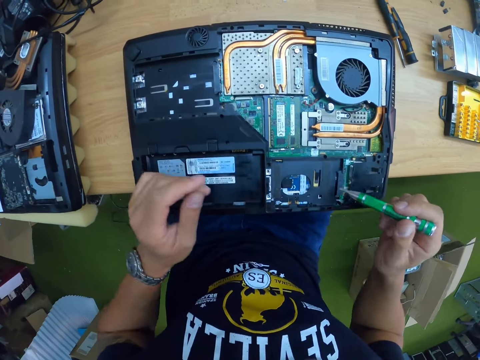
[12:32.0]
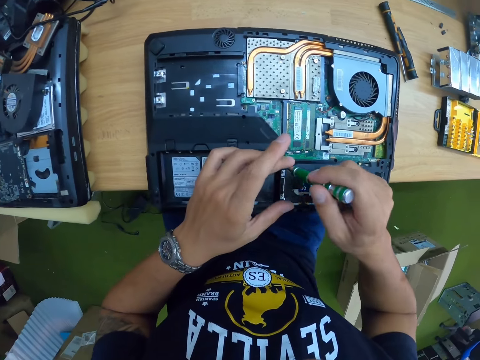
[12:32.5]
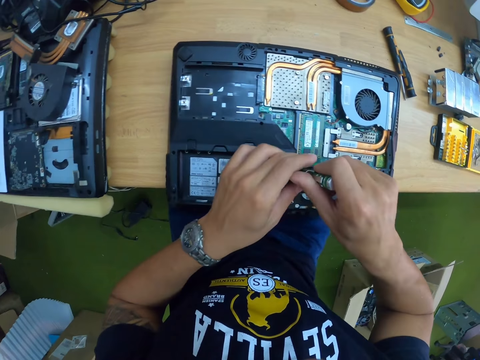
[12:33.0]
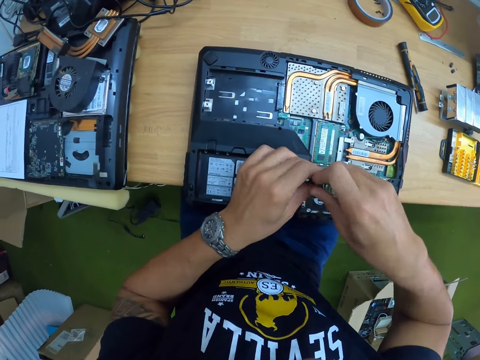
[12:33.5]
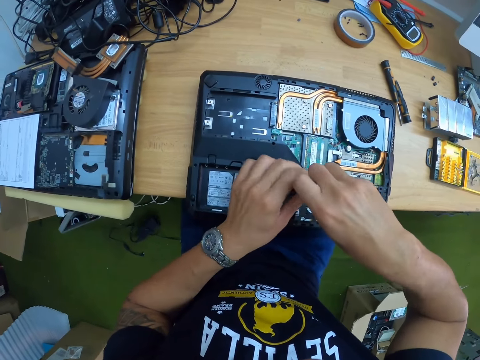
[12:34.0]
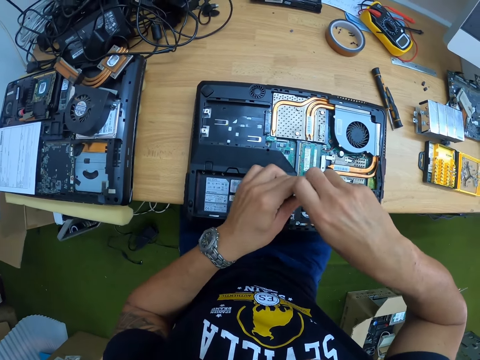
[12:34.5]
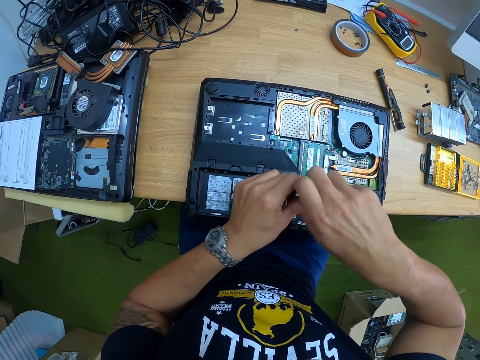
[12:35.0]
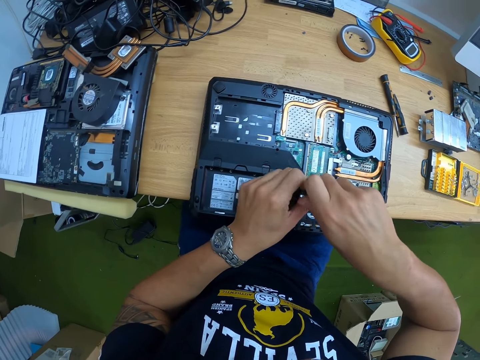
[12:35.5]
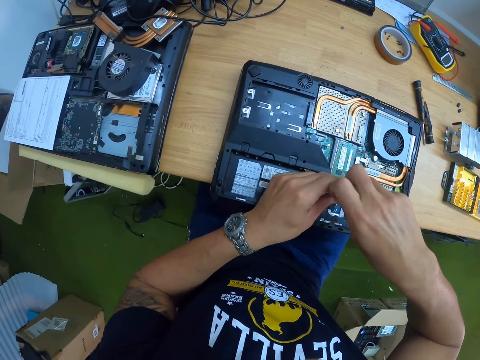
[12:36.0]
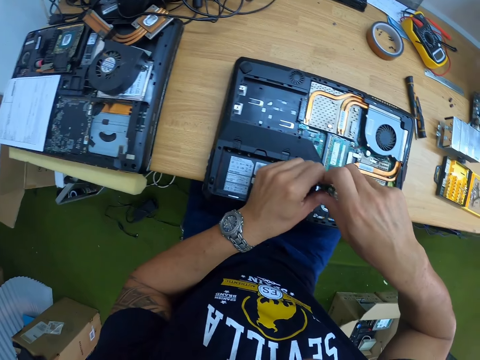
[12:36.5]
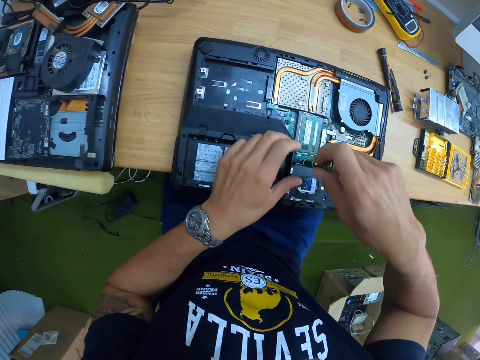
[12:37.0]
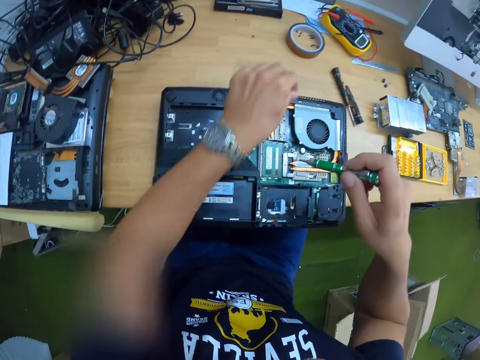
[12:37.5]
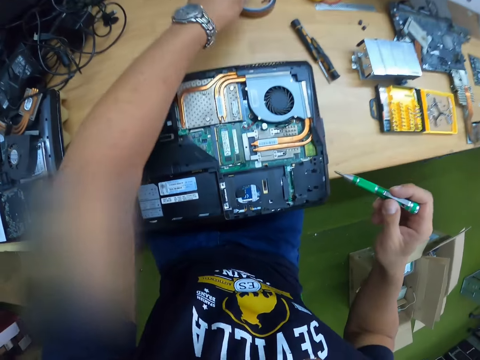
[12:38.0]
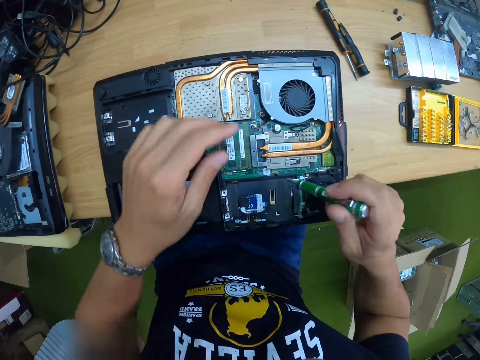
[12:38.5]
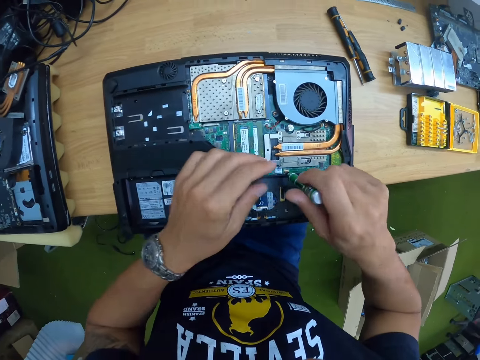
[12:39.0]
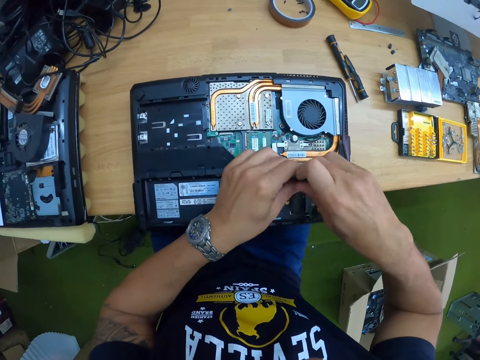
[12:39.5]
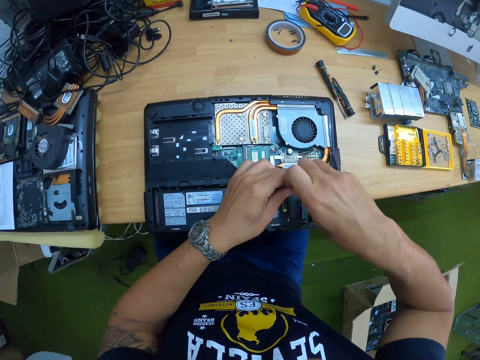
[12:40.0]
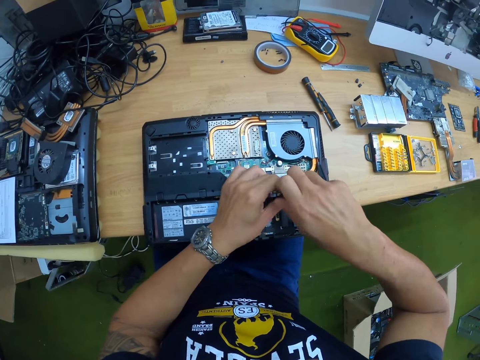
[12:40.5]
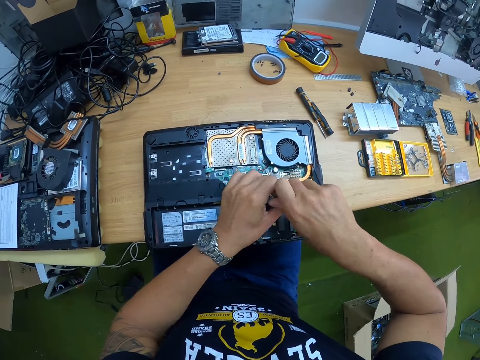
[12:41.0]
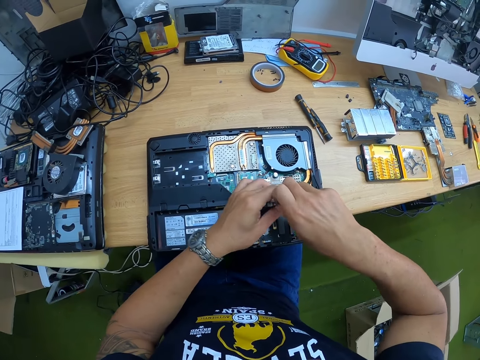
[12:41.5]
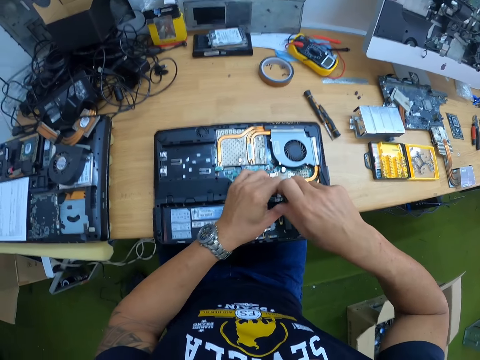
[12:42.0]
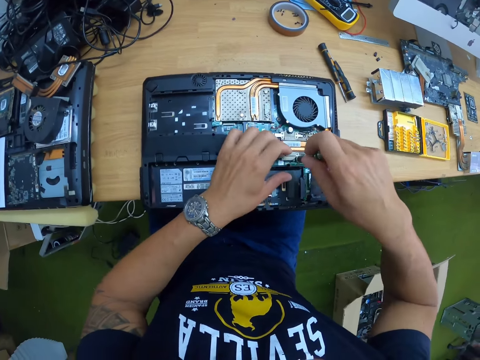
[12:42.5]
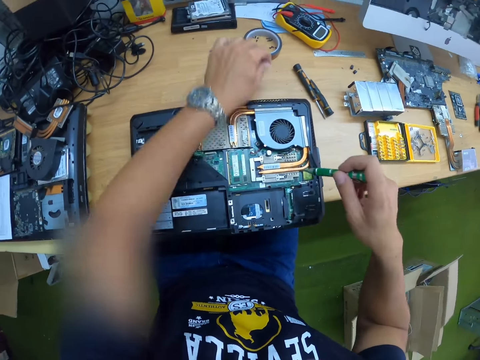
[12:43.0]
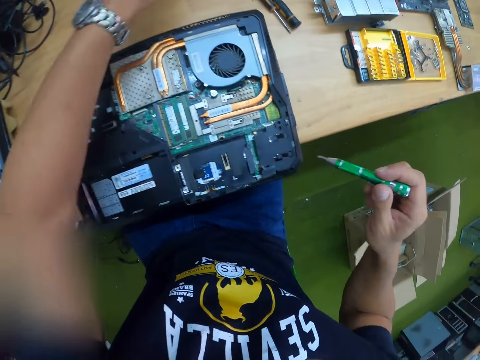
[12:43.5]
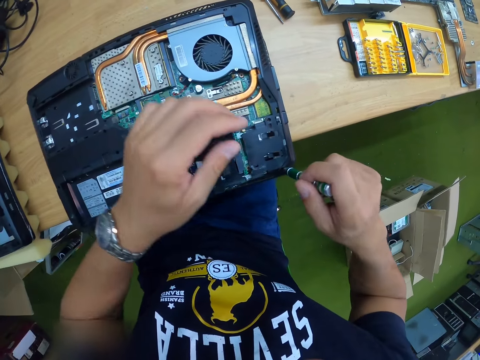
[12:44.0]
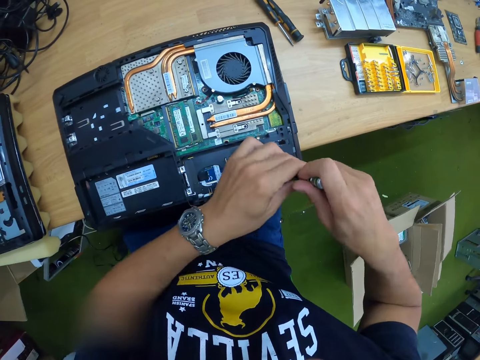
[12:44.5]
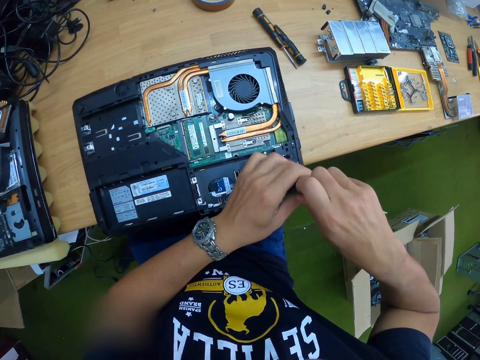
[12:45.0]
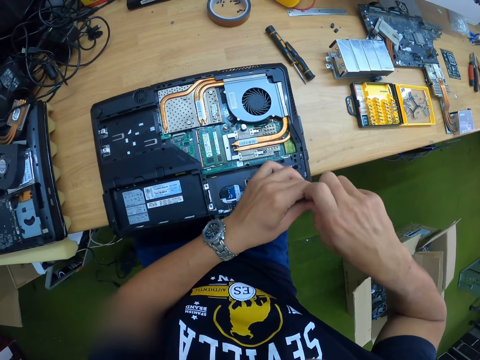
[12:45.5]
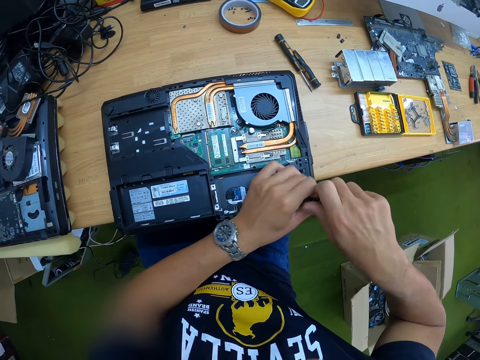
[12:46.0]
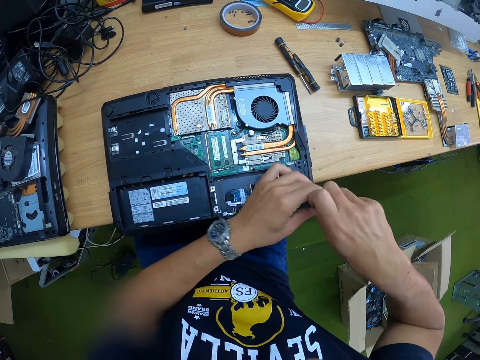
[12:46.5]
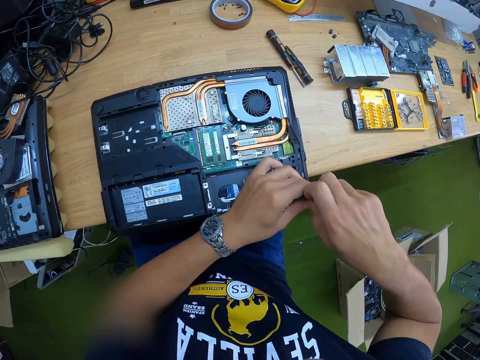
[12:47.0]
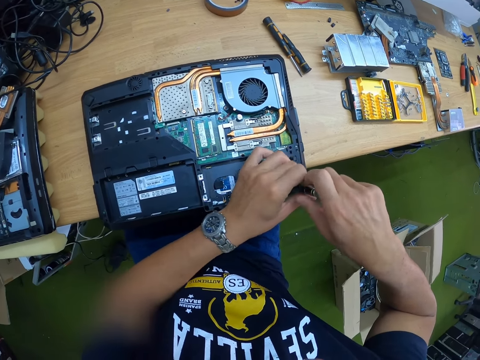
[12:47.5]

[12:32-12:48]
The camera wearer unscrews a bolt at the base of the laptop with the green screwdriver in both hands. He removes the bolt from the tip of the green screwdriver with his left hand. He drops the bolt in his left hand on the table. He unscrews a bolt at the base of the laptop with the green screwdriver in both hands. He removes the bolt from the tip of the green screwdriver with his left hand. He drops the bolt in his left hand on the table. He unscrews a bolt at the base of the laptop with the green screwdriver in both hands.

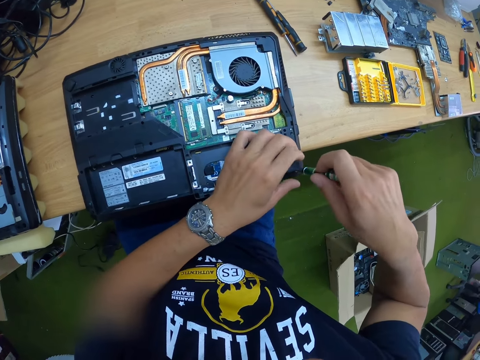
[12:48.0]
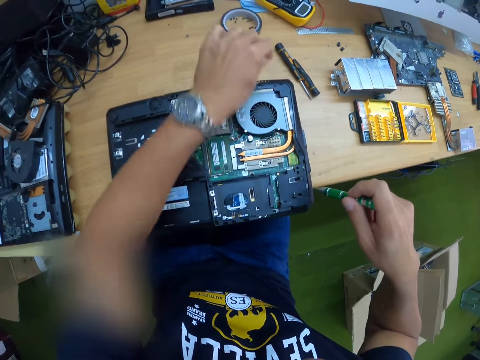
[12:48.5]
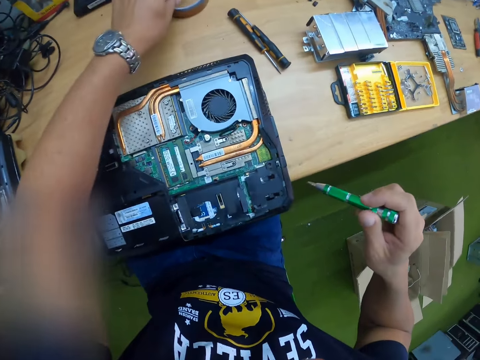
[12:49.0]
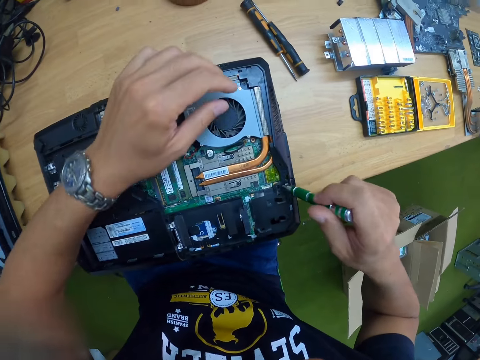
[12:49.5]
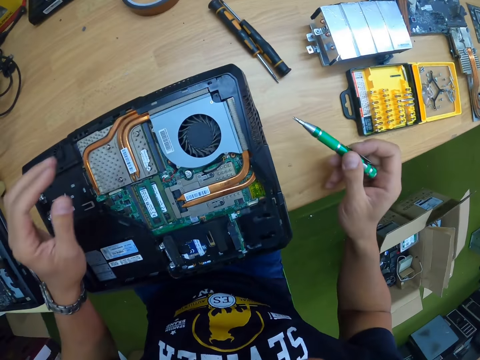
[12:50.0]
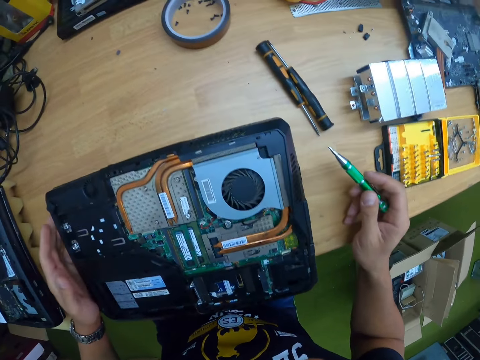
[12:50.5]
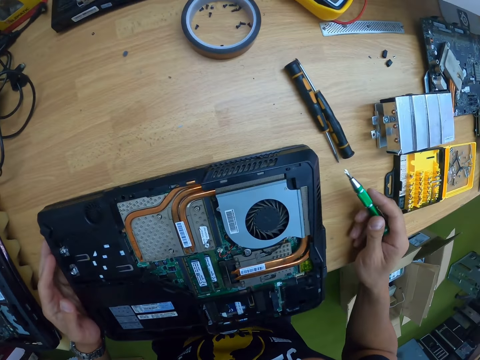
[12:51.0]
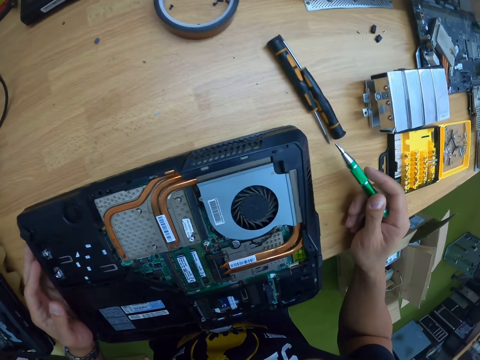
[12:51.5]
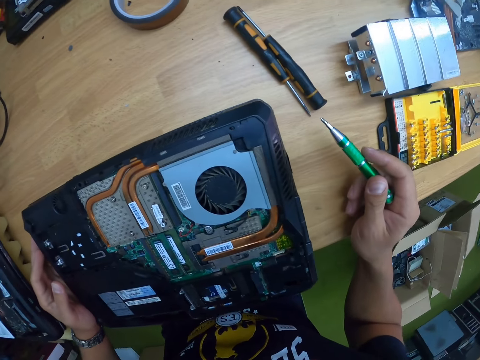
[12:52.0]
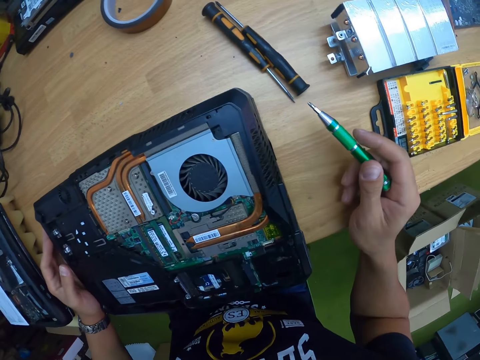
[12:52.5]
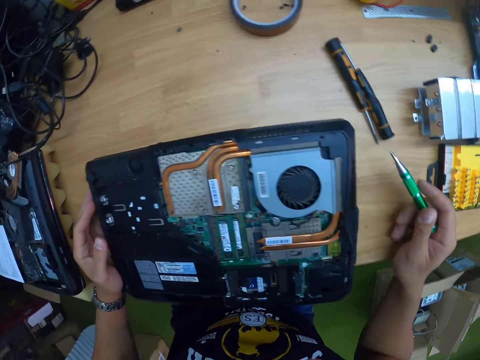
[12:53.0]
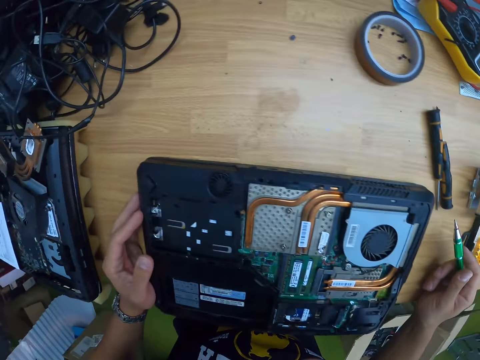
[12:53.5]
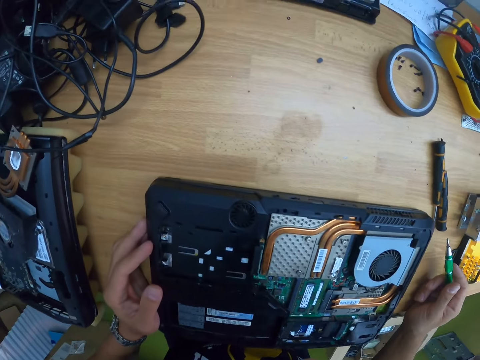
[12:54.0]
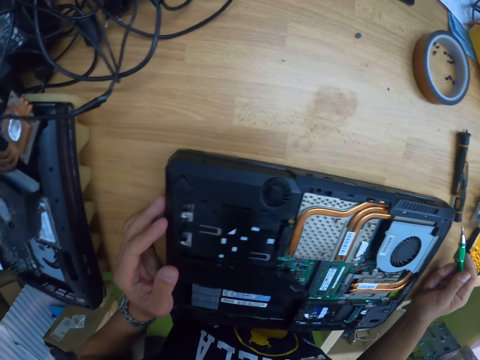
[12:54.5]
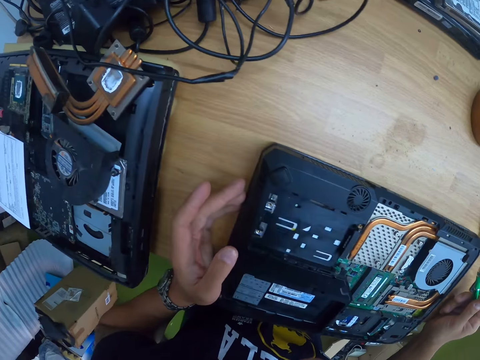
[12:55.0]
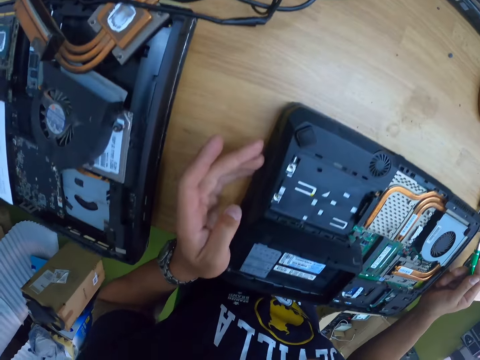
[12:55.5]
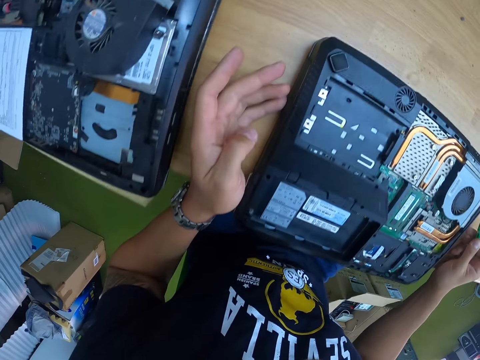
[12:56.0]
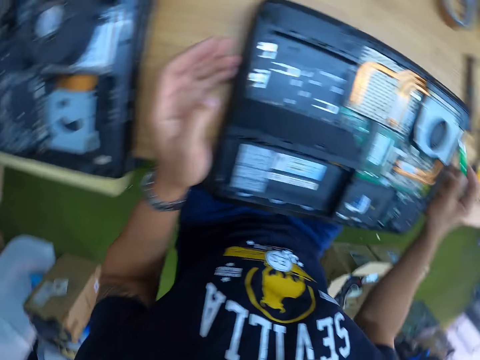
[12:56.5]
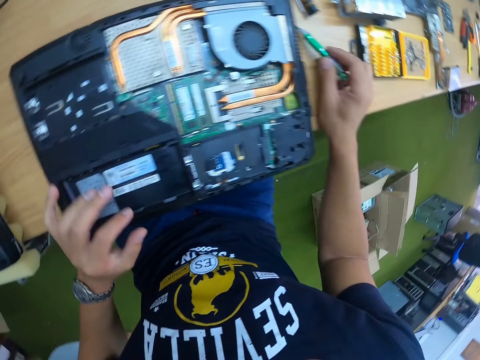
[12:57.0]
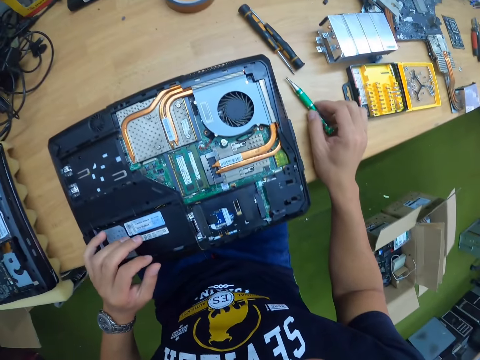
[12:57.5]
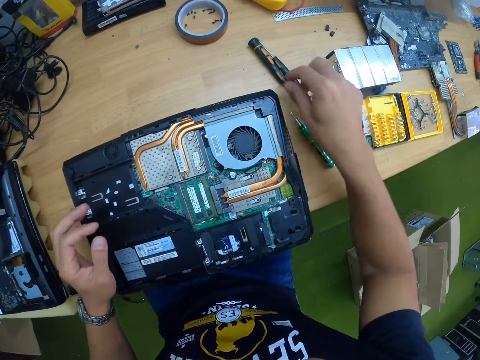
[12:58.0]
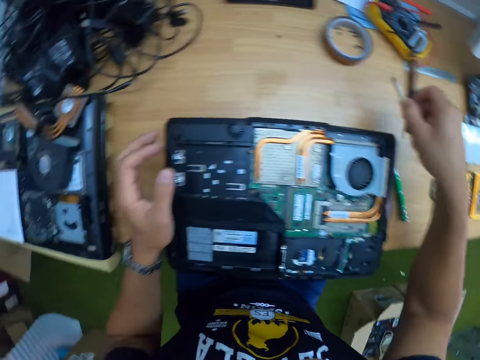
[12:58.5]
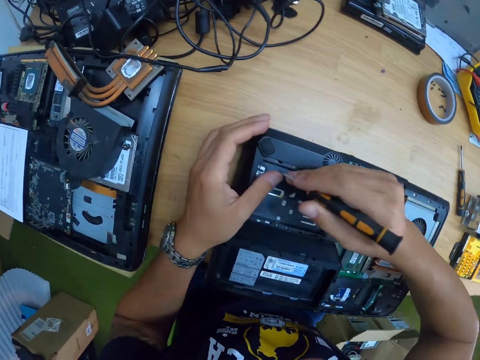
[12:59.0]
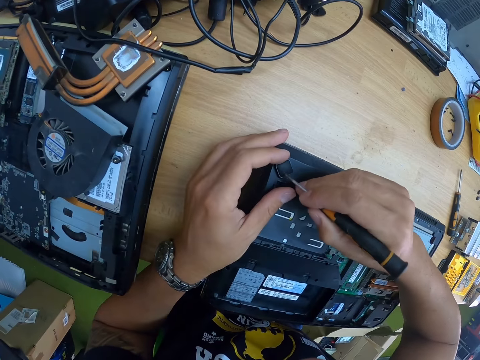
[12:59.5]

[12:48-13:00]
The camera wearer removes the bolt from the tip of the green screwdriver with his left hand. He drops the bolt in his left hand on the table. He stares at the laptop. He drops the green screwdriver in his right hand on the table. He picks up the black screwdriver from the table with his right hand.
